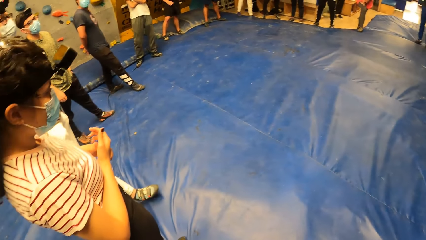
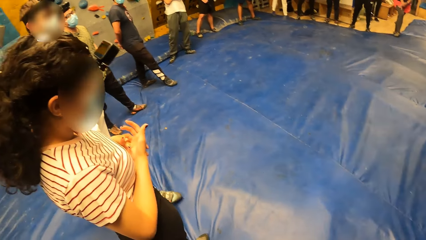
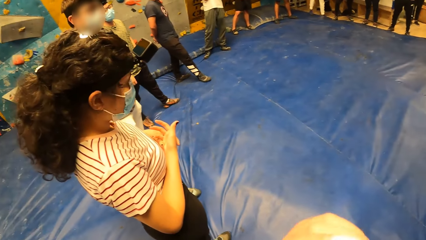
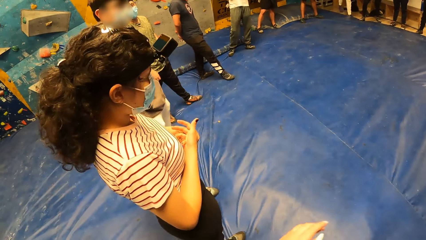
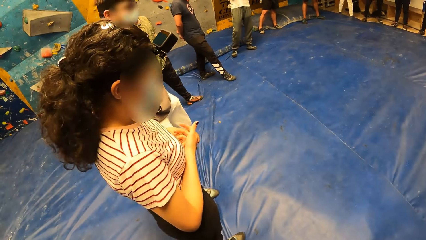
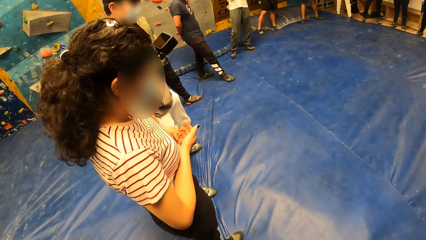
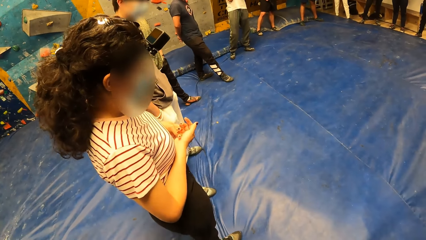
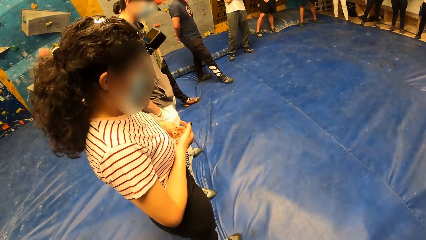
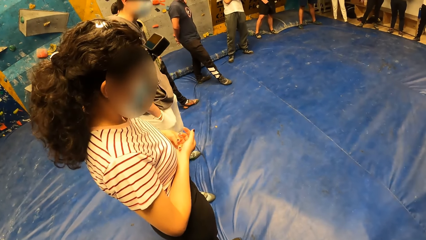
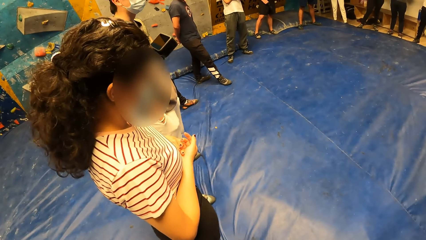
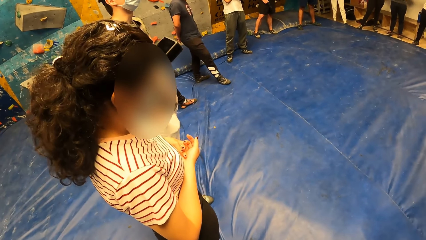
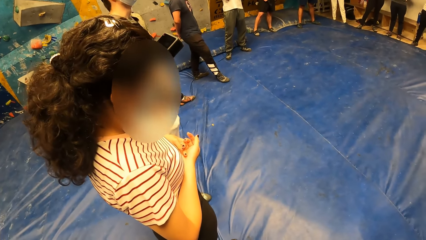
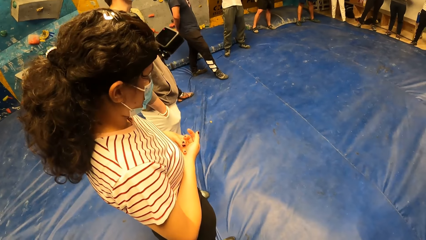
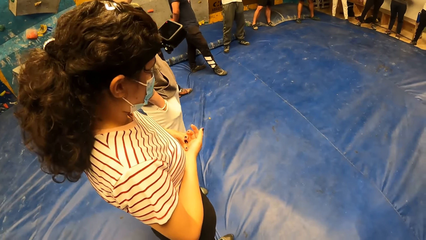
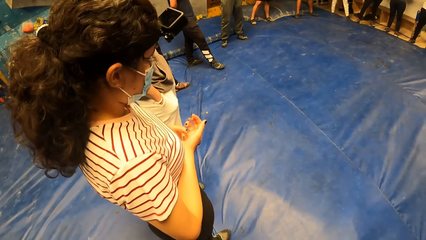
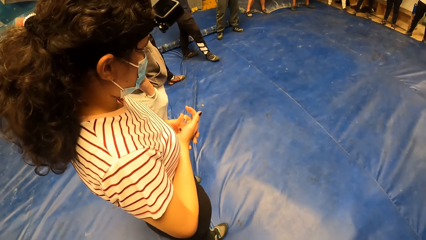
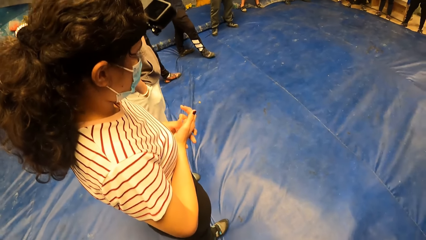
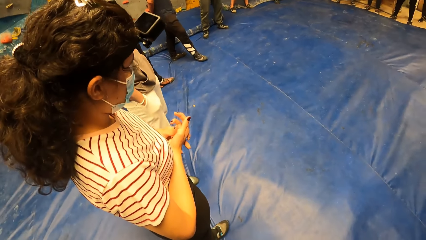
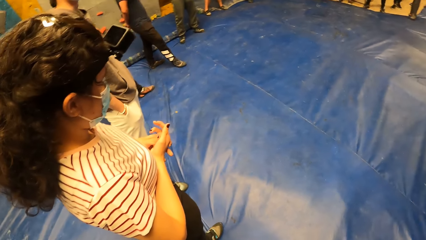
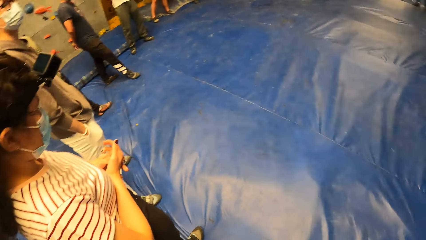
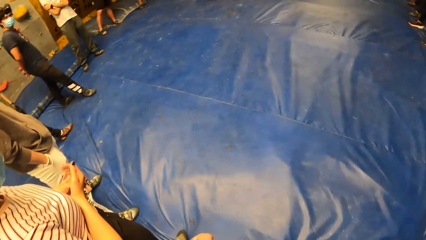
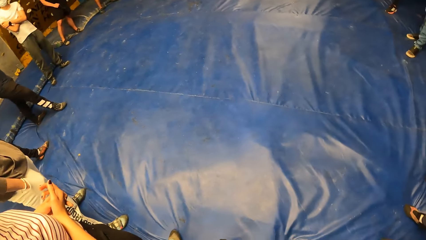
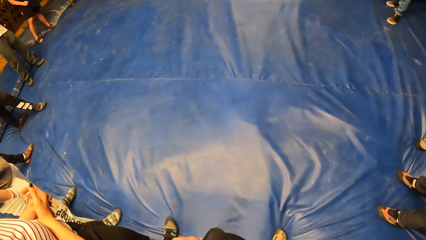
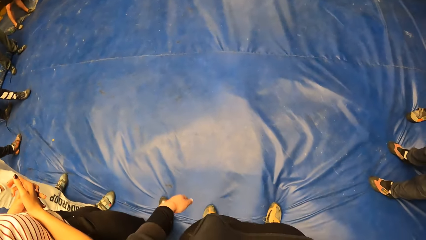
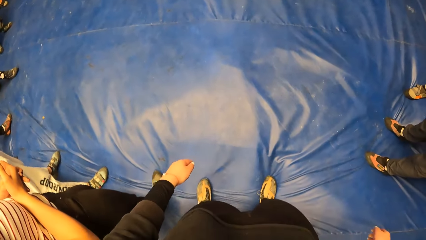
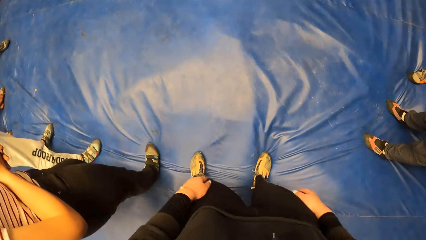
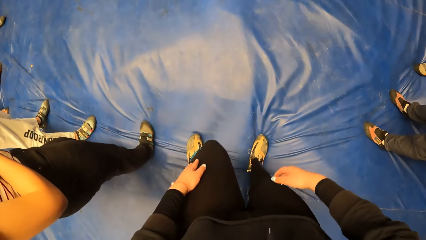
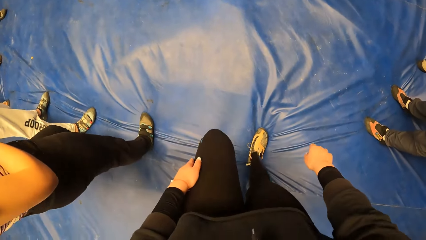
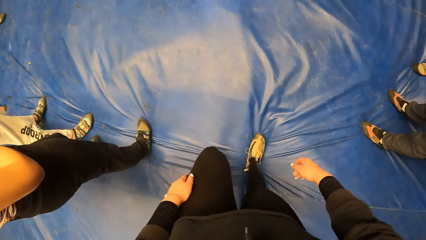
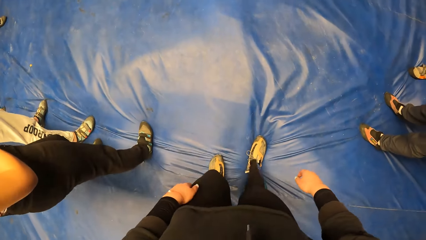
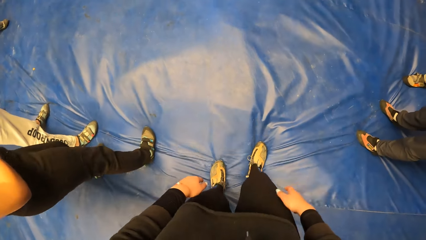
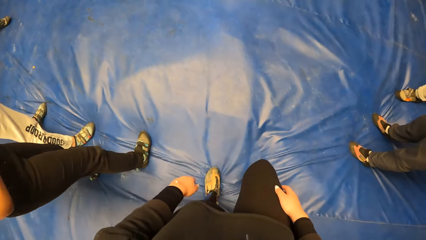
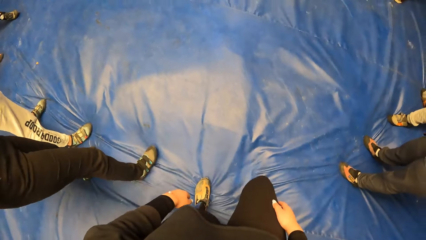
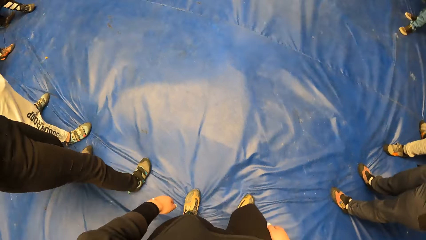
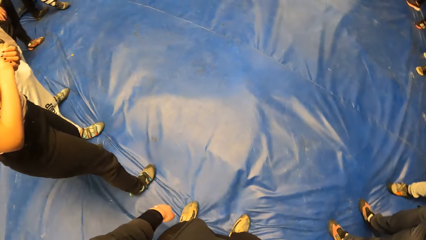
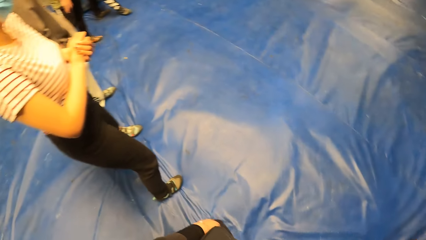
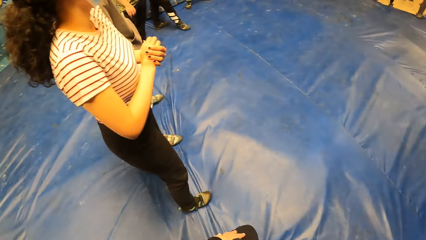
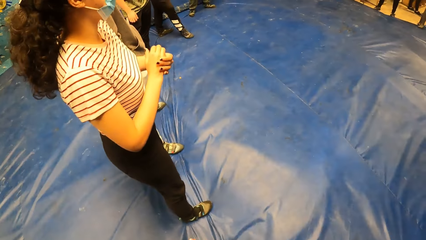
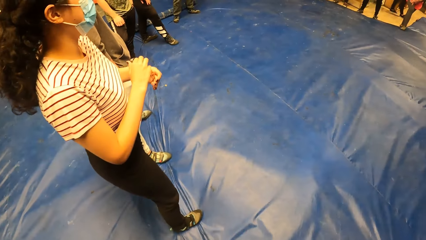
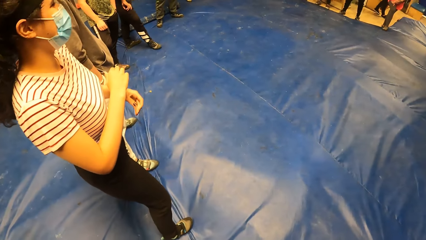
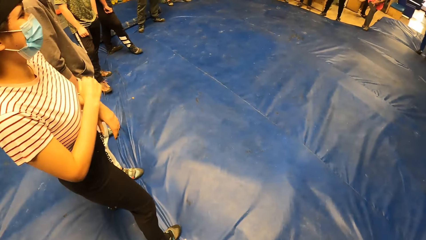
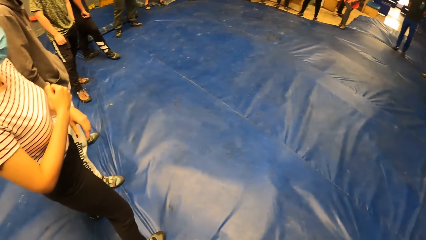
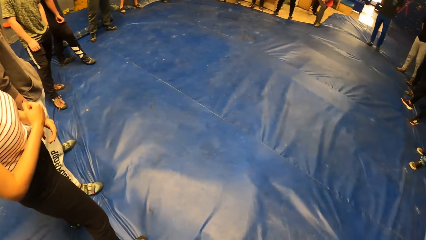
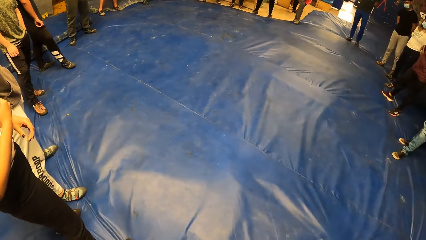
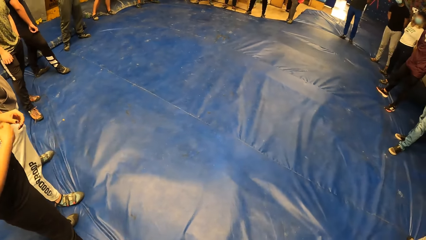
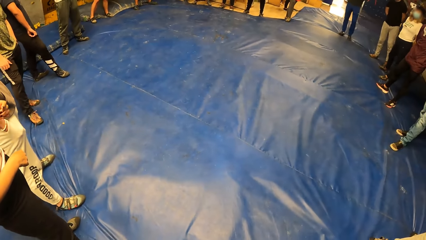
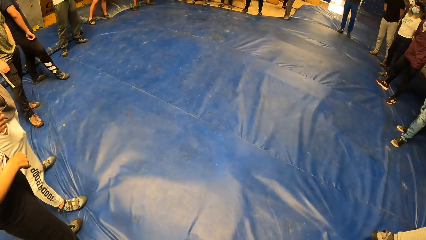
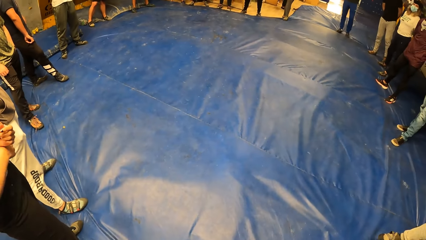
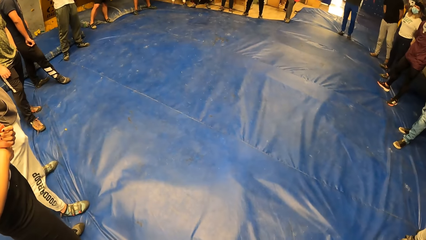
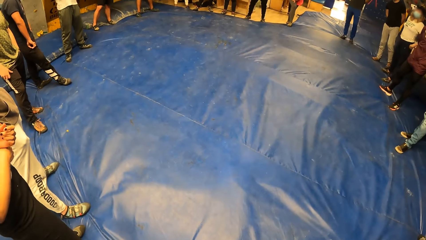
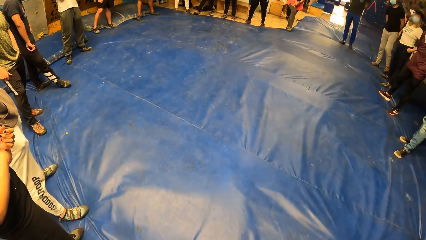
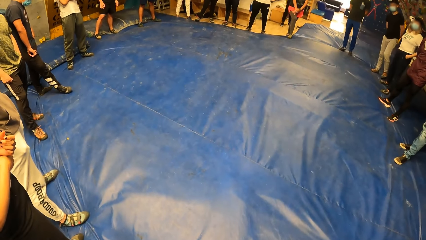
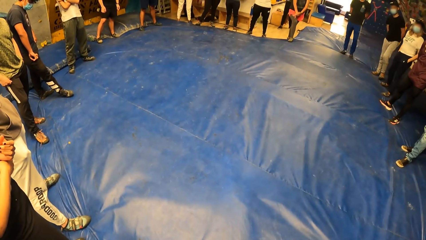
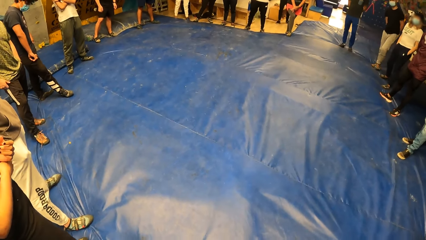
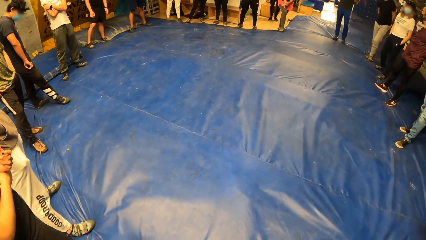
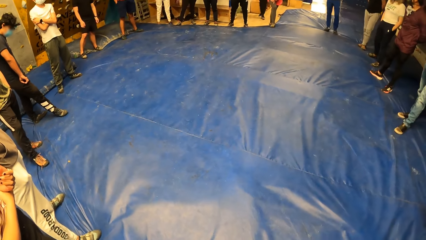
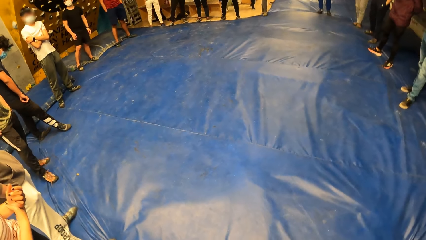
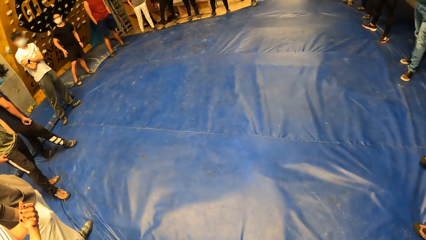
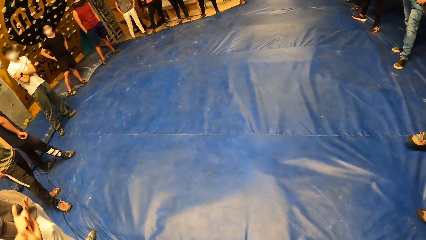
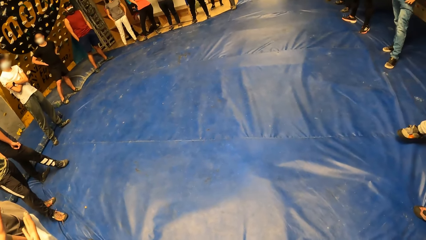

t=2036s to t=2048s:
The camera wearer marches on a crash mat. She taps her feet.

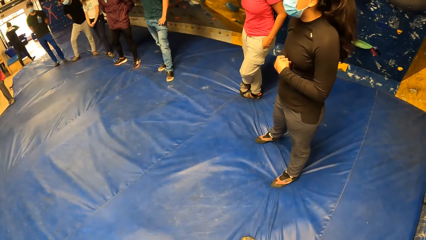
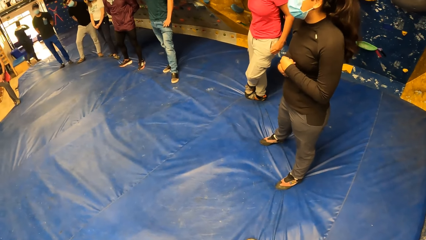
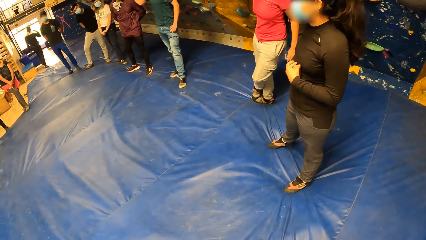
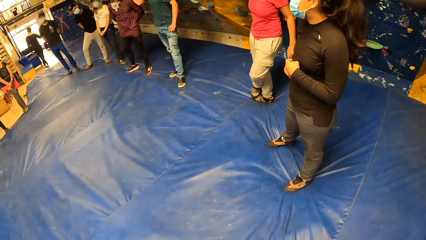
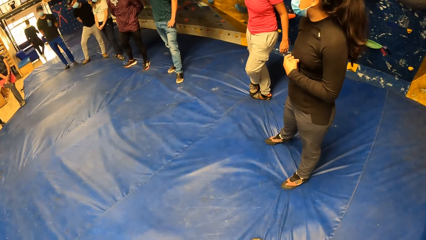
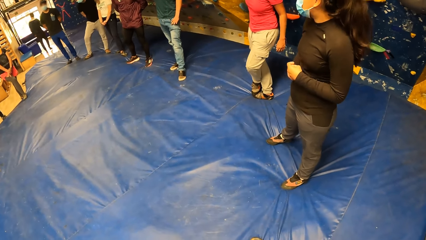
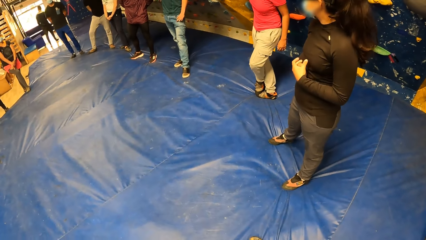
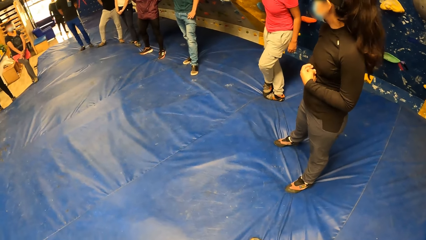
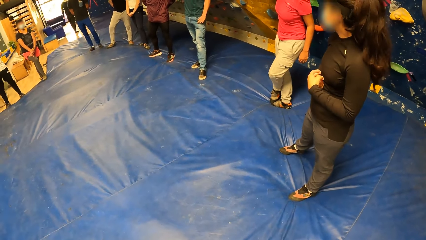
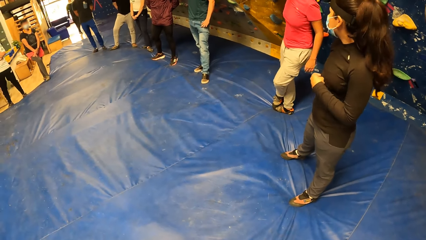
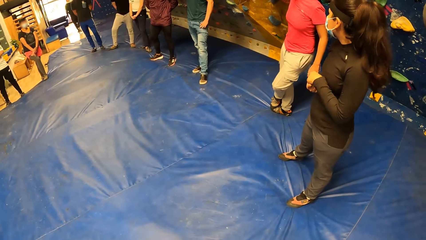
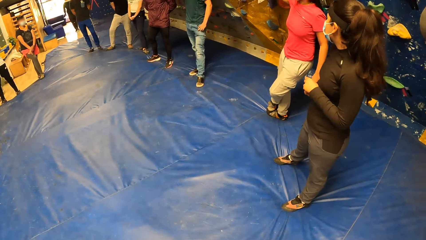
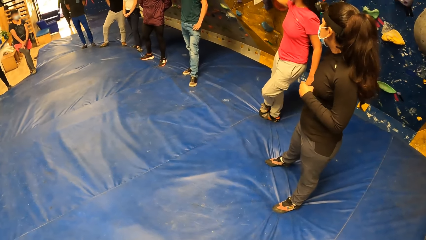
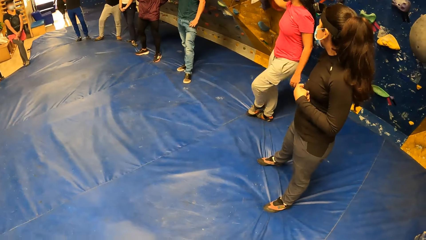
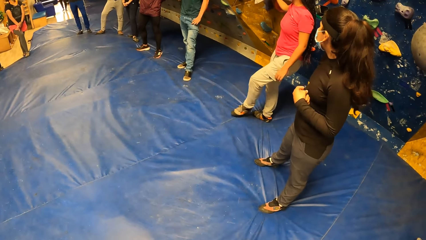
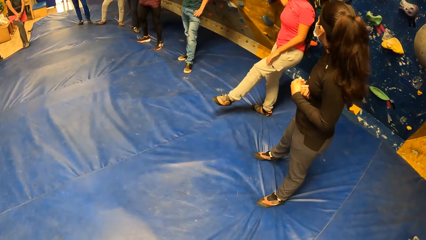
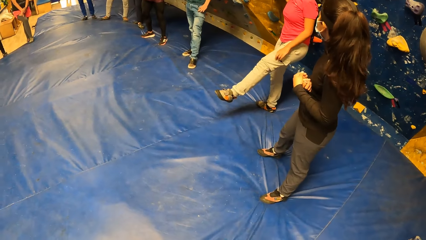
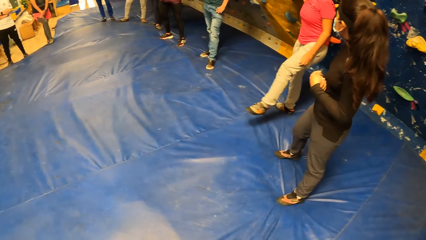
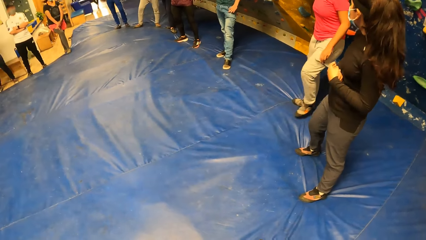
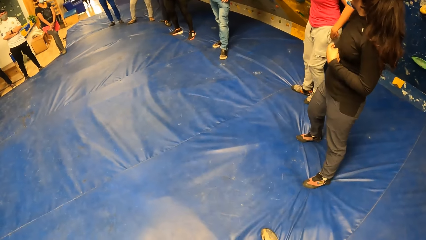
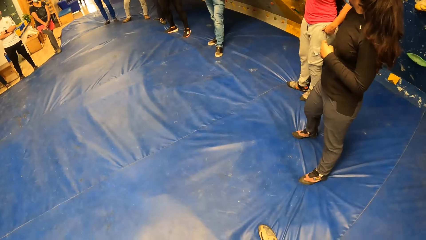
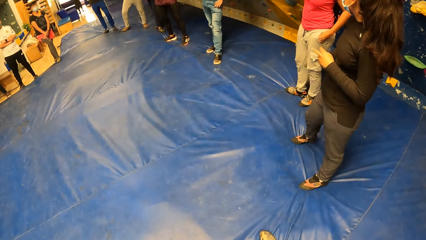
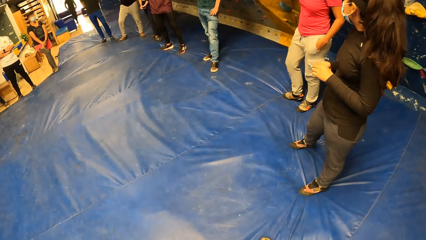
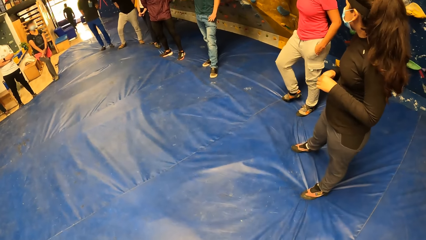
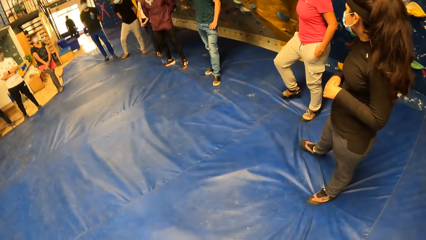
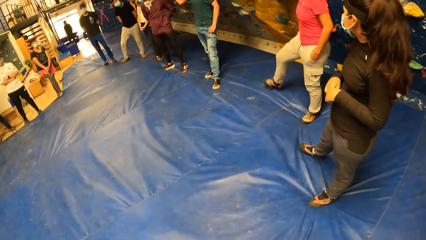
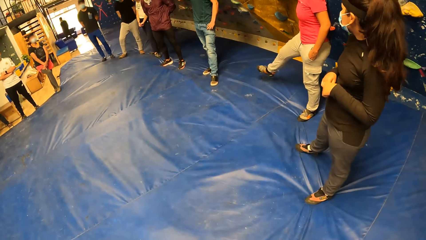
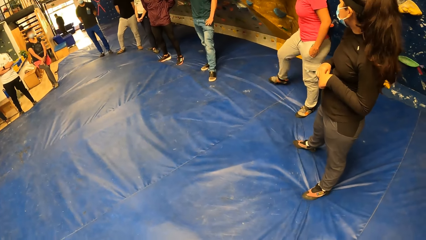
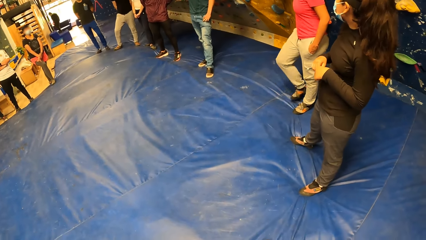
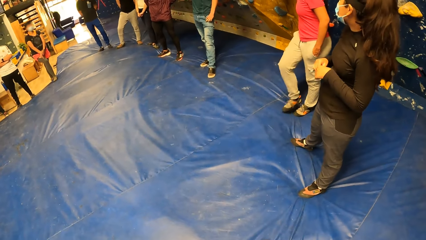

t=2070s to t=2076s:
A person speaks.
